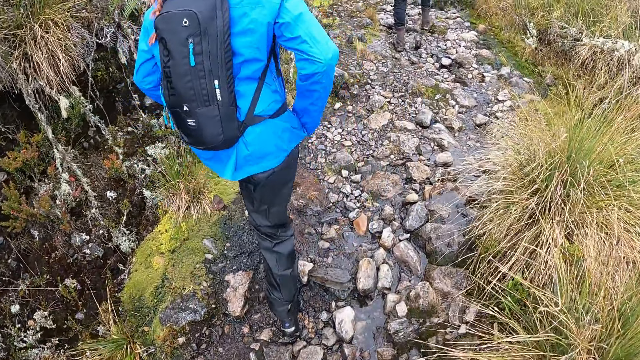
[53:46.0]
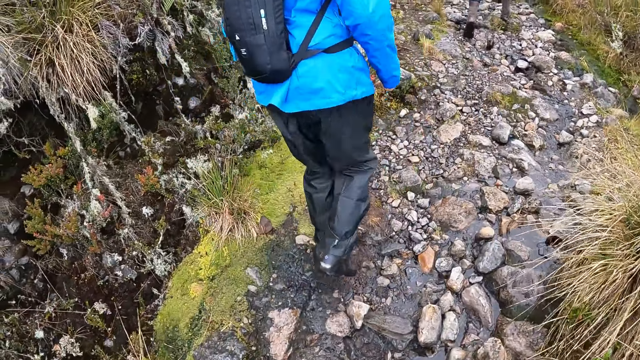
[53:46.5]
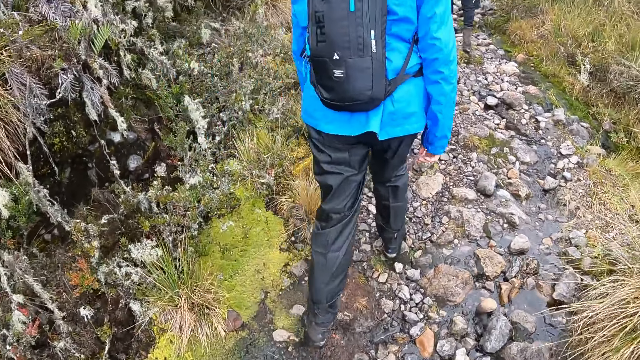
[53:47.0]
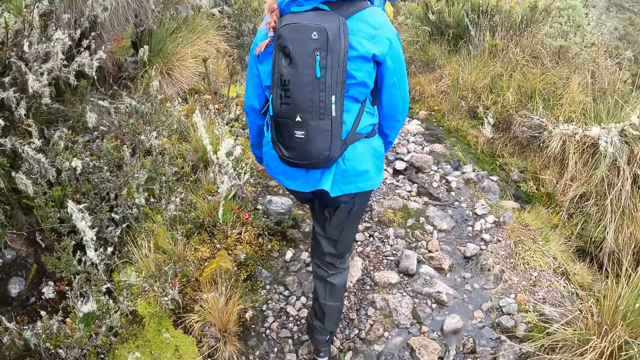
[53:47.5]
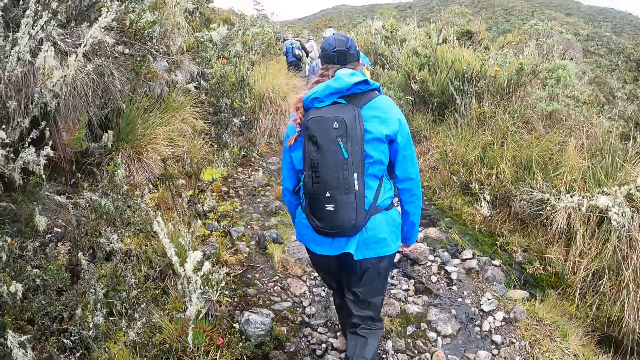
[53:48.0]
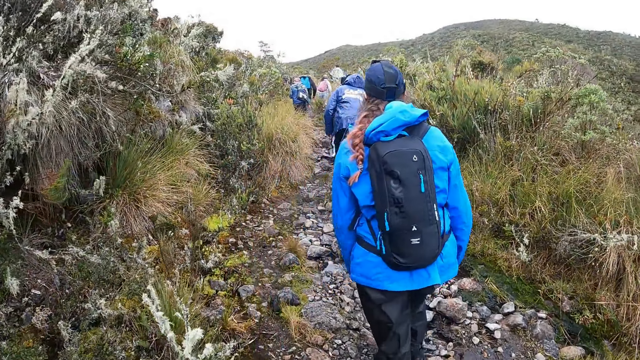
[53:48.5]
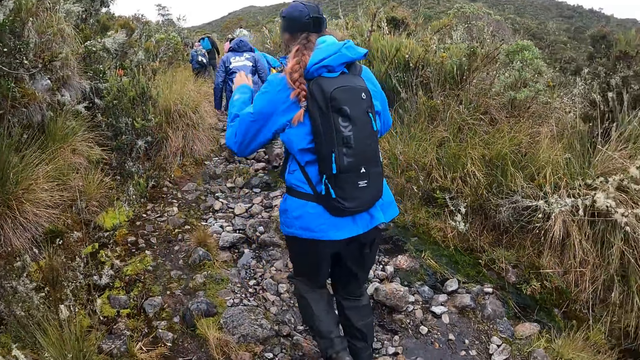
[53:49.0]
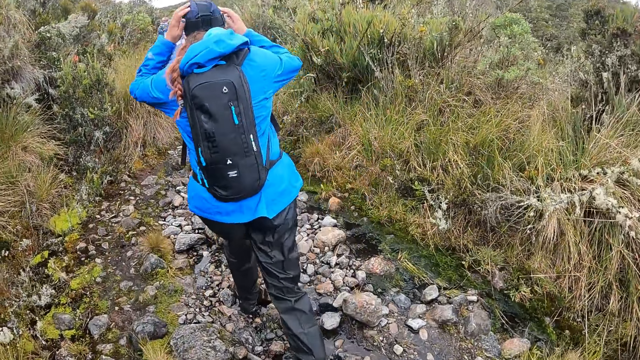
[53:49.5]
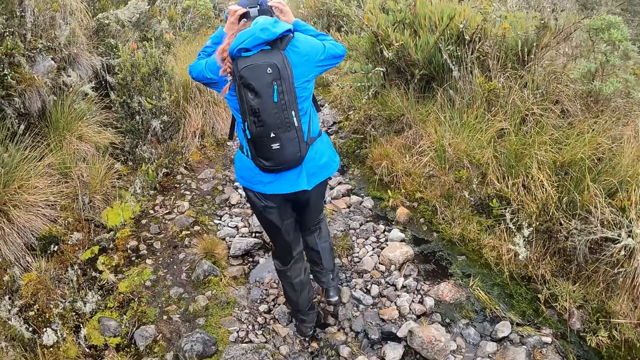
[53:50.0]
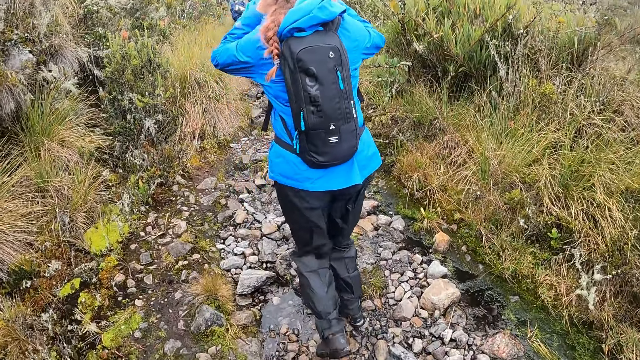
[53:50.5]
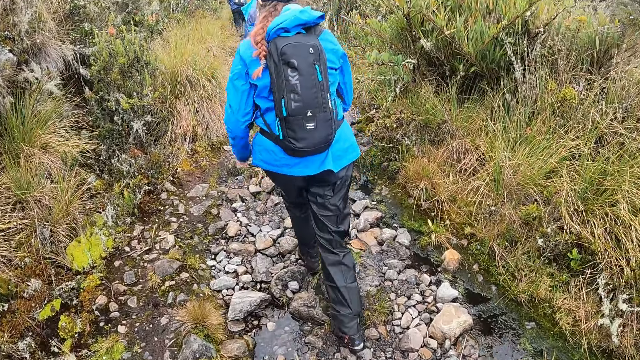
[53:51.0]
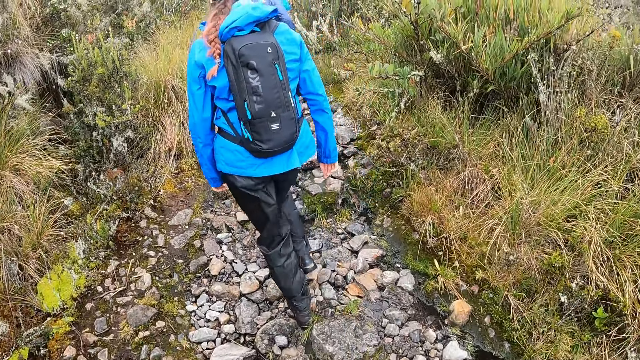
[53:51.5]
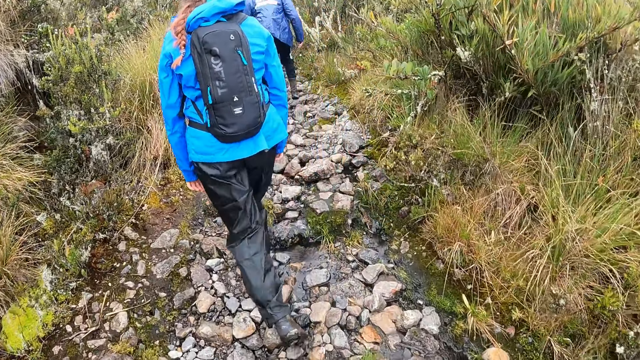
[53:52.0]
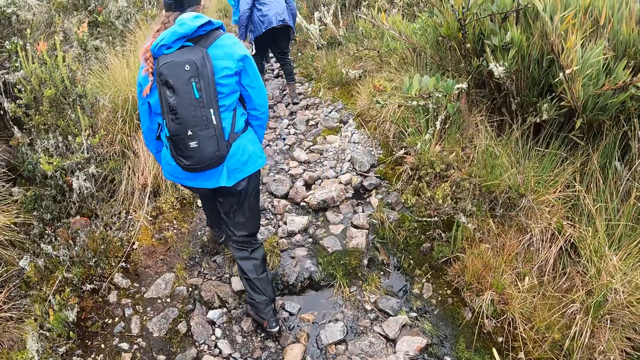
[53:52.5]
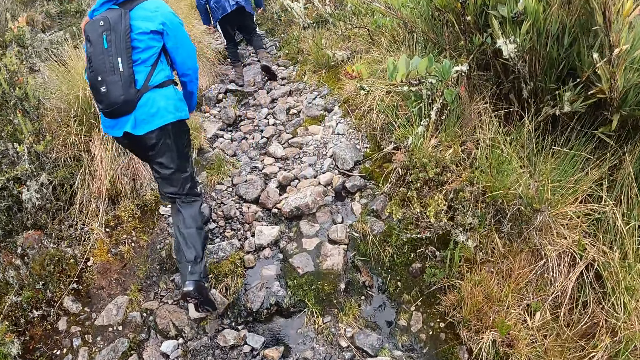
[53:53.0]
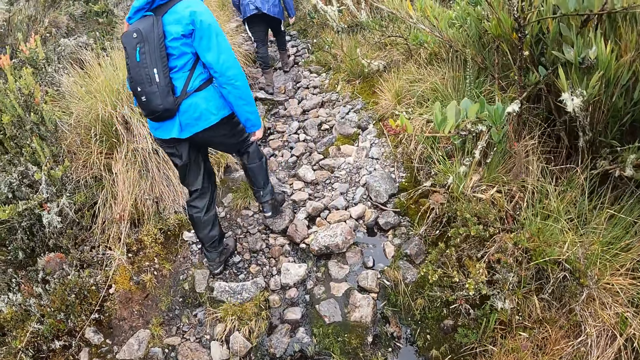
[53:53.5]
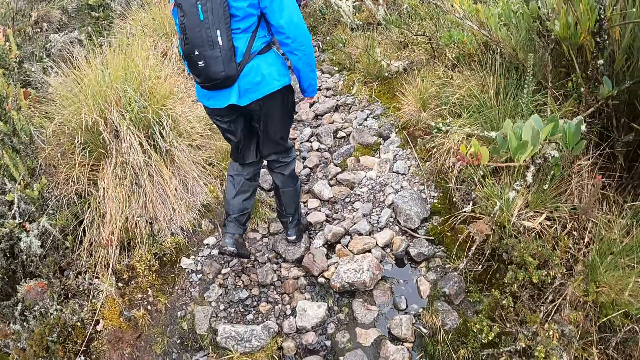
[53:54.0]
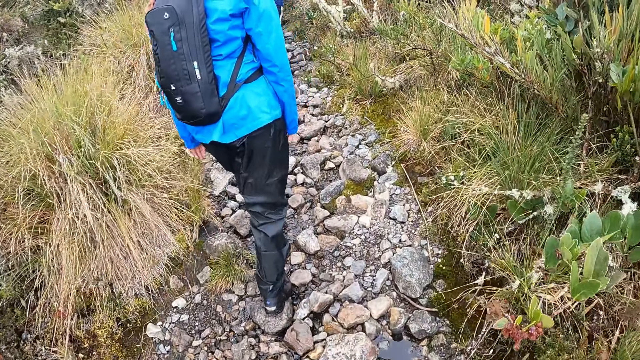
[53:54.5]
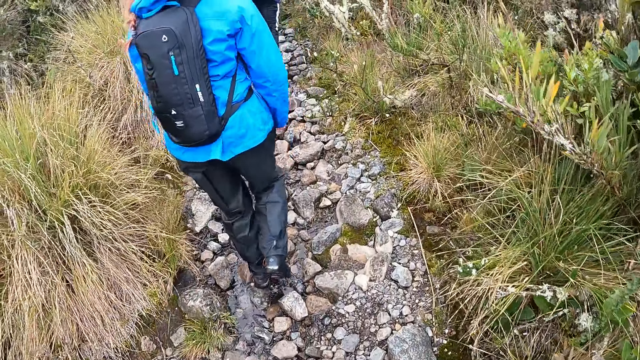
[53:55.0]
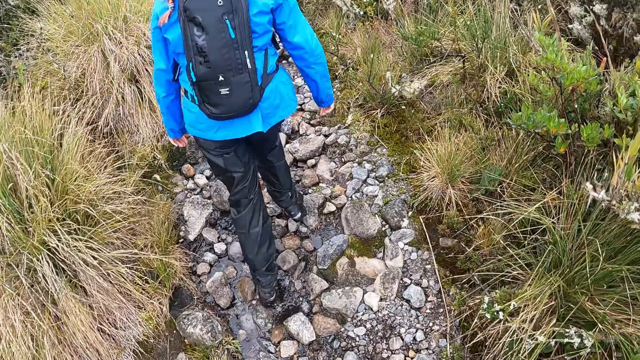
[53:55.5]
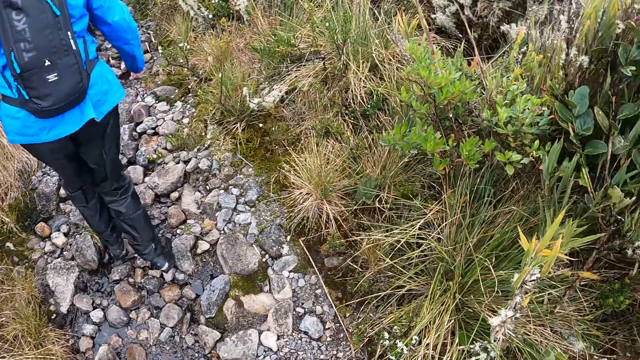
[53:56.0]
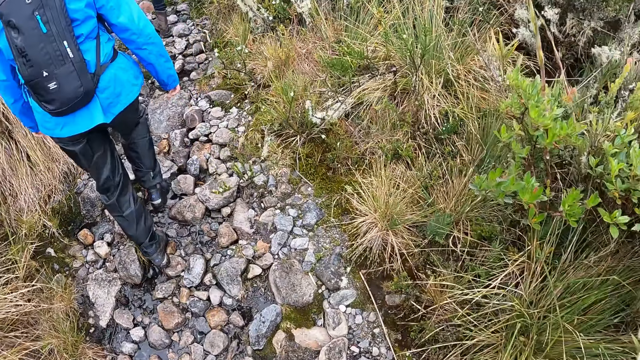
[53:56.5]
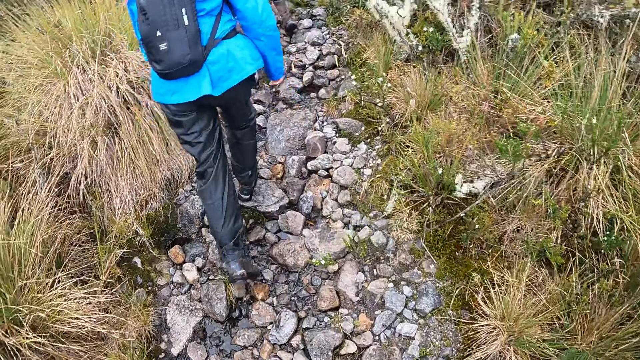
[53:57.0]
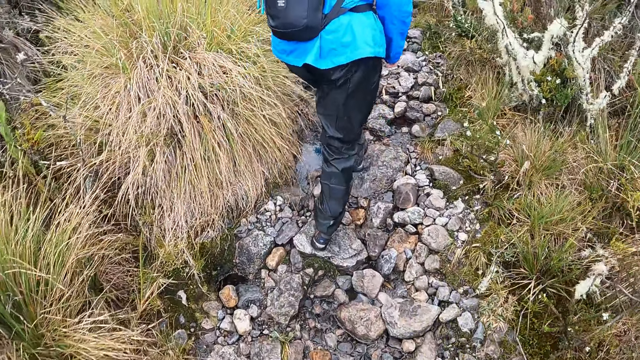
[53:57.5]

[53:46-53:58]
The woman adjusts the camera on her head with both hands.

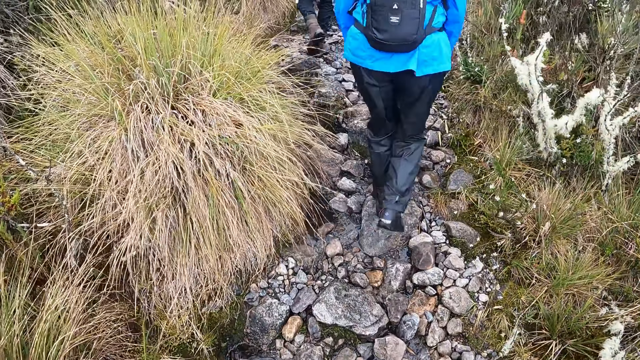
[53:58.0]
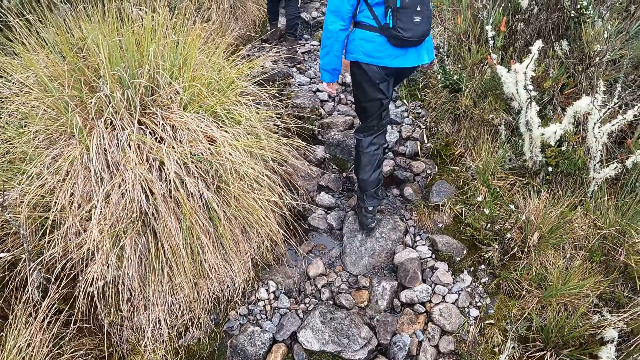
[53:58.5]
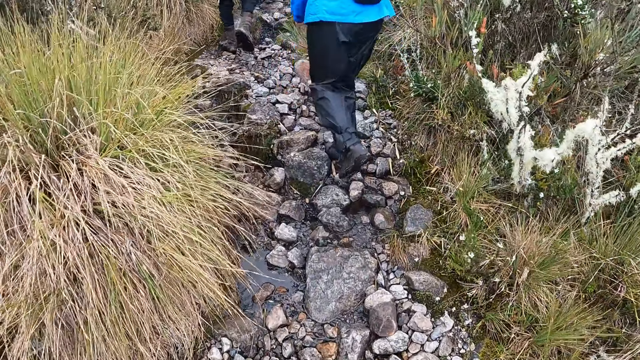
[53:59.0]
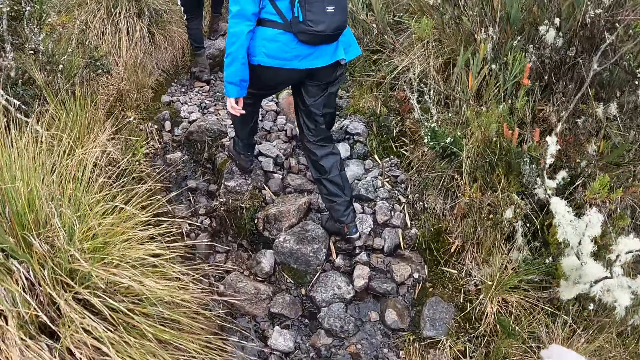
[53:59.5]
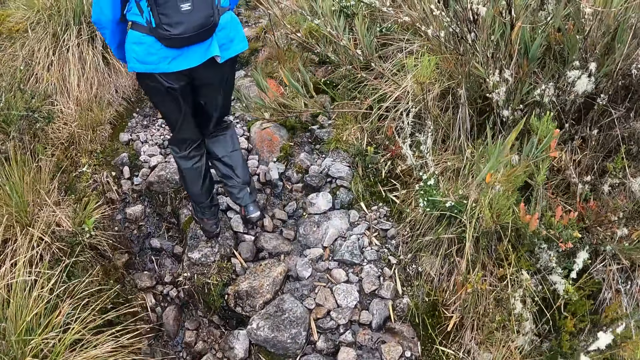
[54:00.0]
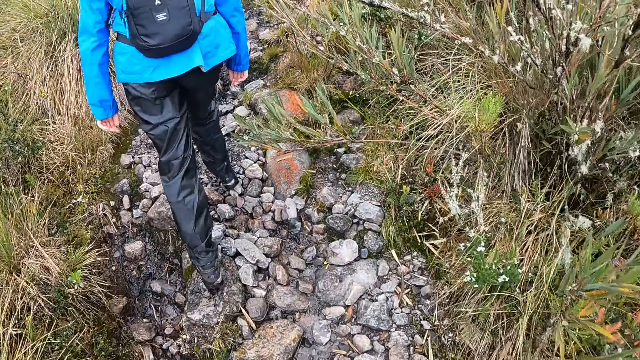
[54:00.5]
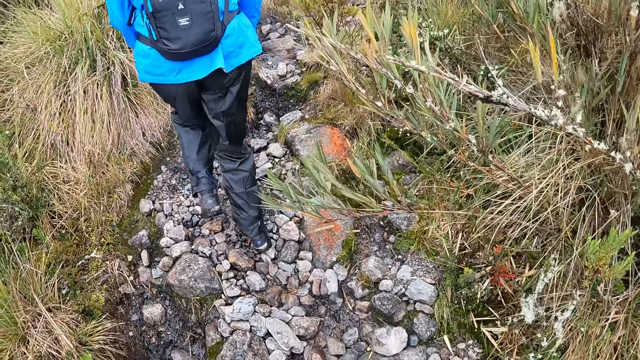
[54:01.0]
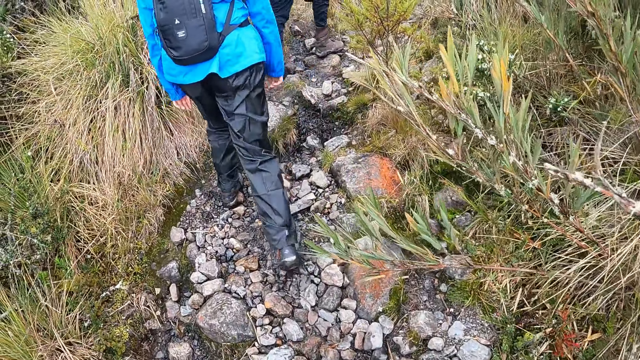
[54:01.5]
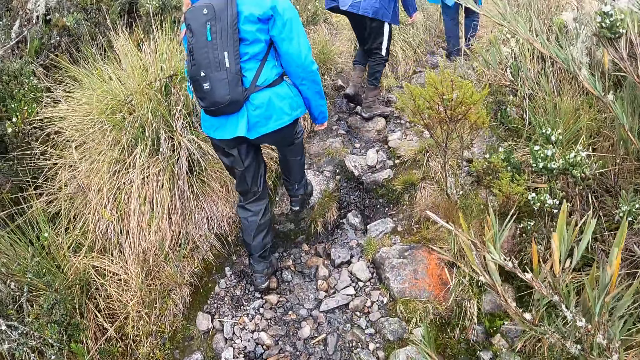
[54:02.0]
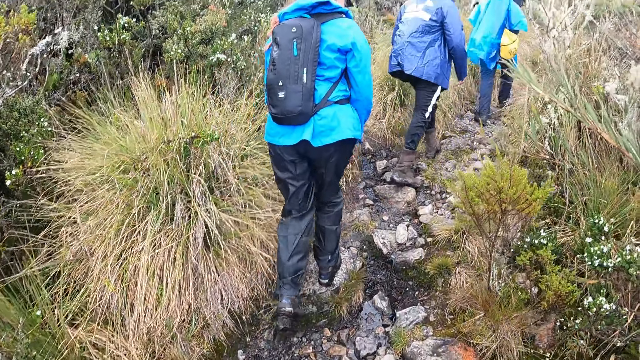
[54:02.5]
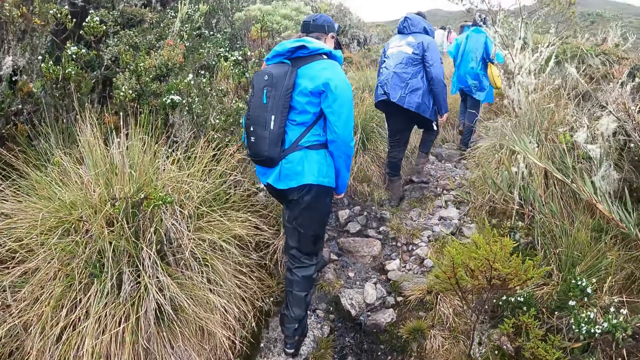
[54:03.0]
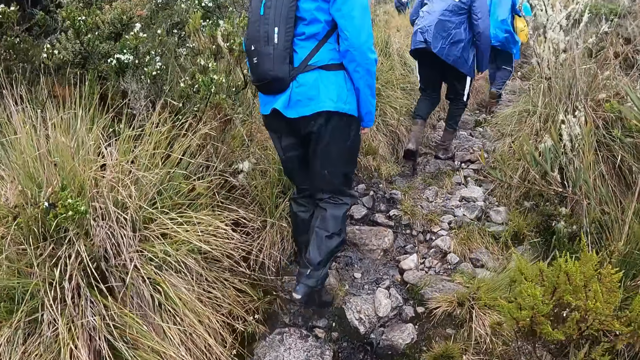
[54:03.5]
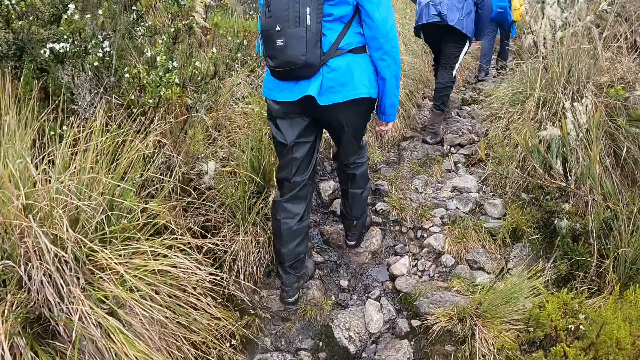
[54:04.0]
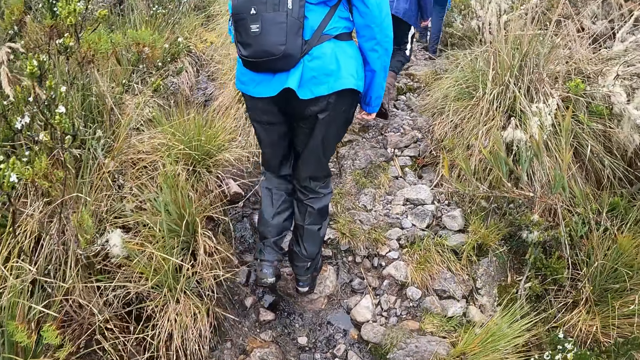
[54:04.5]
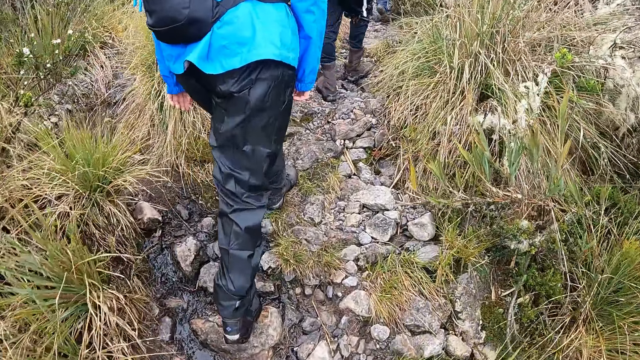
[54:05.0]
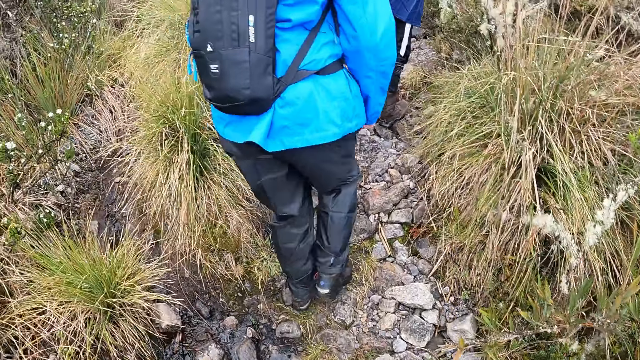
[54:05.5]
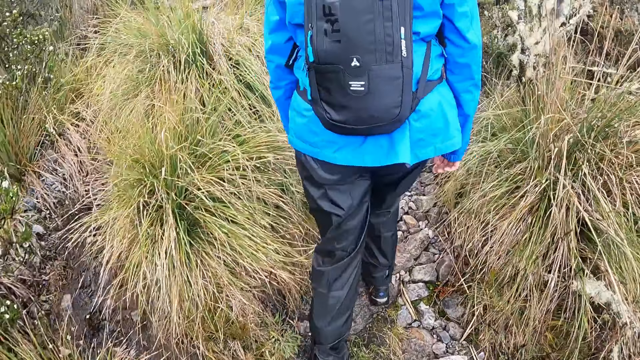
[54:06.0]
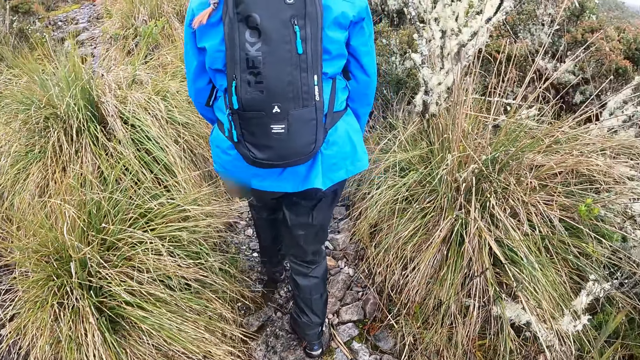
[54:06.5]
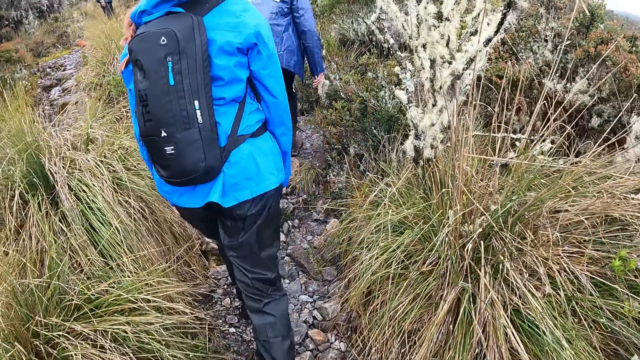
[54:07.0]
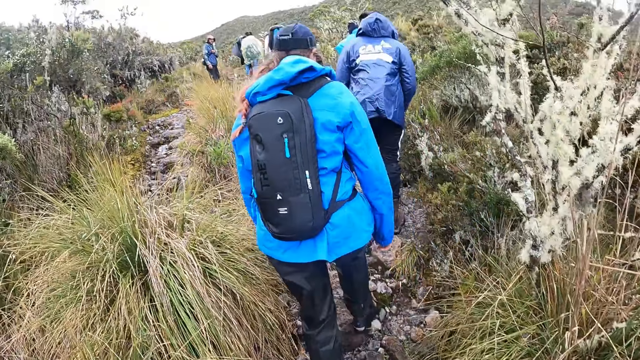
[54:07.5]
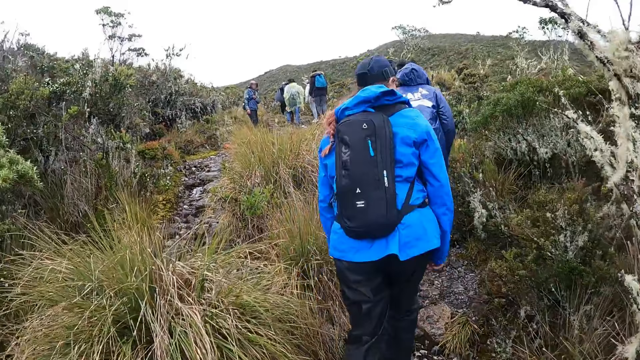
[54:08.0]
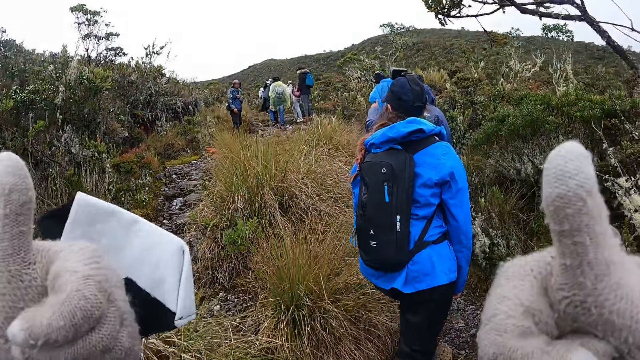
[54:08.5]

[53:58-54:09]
The camera wearer raises both thumbs.
